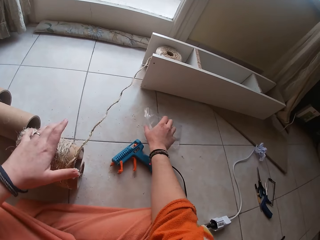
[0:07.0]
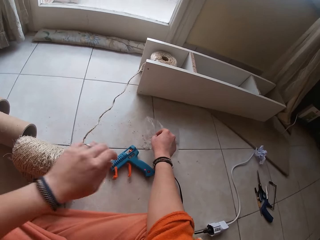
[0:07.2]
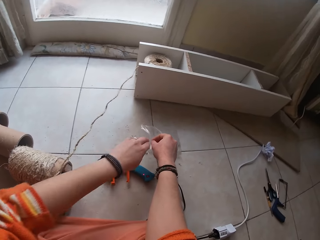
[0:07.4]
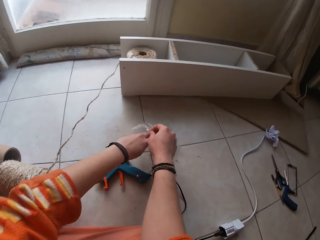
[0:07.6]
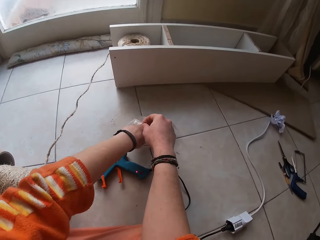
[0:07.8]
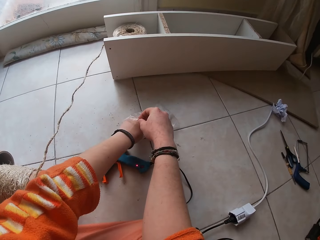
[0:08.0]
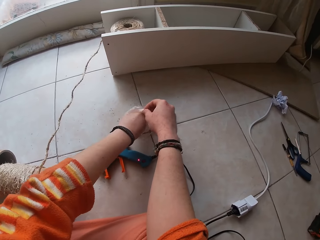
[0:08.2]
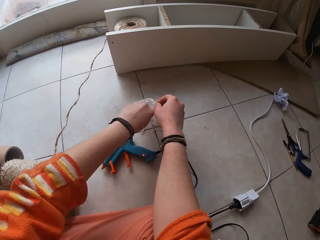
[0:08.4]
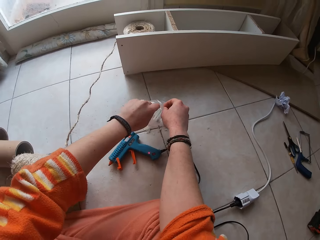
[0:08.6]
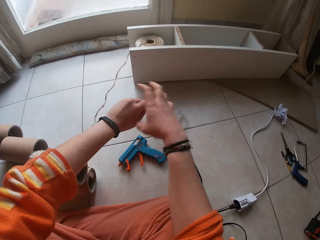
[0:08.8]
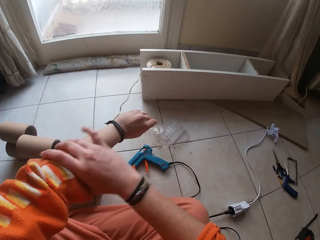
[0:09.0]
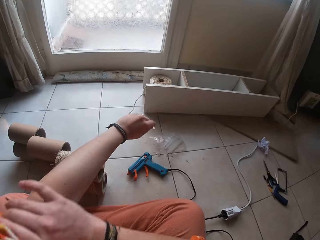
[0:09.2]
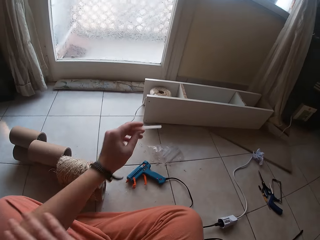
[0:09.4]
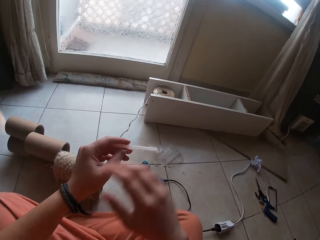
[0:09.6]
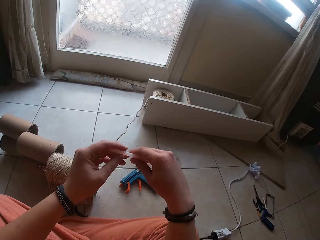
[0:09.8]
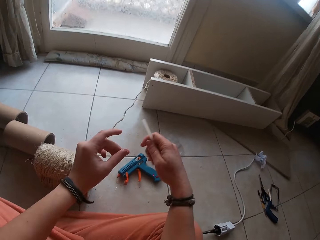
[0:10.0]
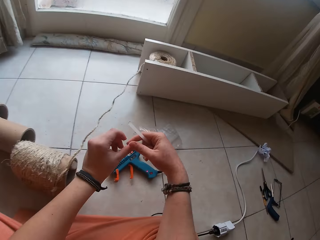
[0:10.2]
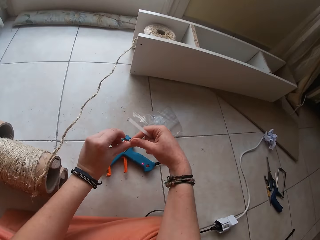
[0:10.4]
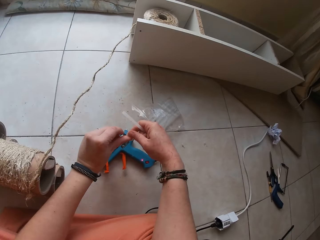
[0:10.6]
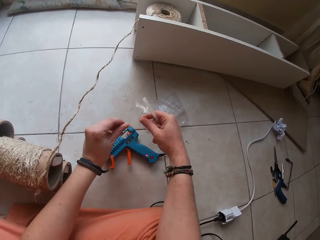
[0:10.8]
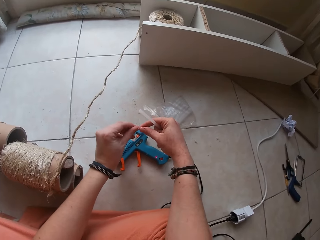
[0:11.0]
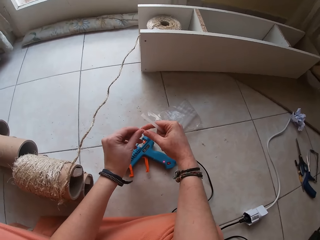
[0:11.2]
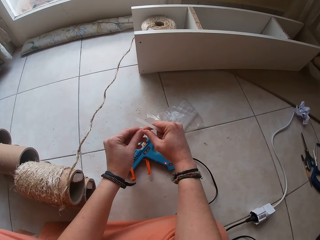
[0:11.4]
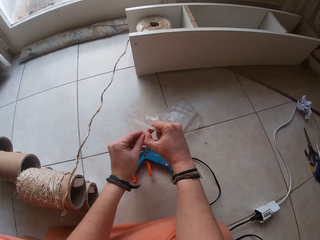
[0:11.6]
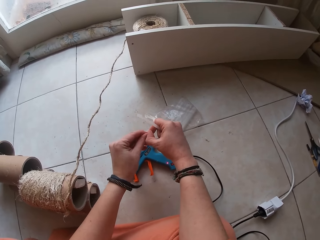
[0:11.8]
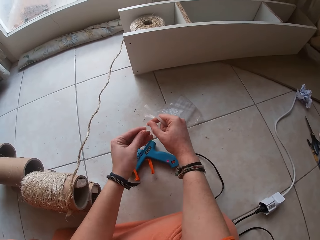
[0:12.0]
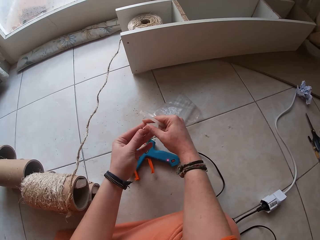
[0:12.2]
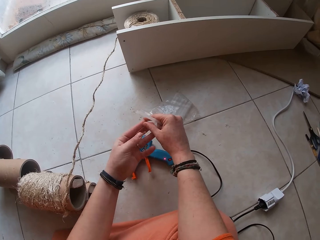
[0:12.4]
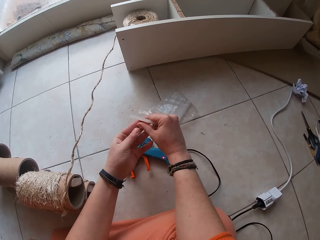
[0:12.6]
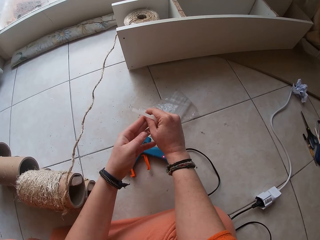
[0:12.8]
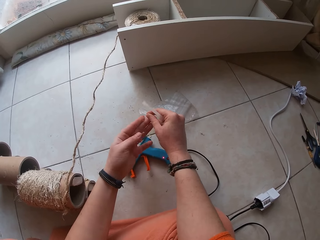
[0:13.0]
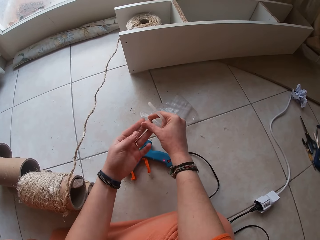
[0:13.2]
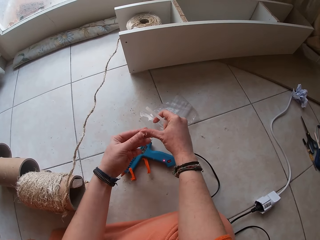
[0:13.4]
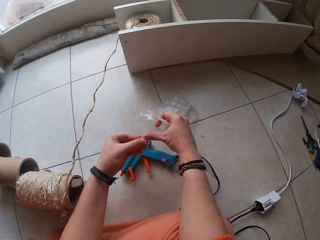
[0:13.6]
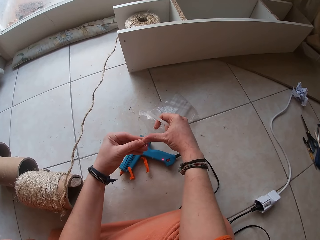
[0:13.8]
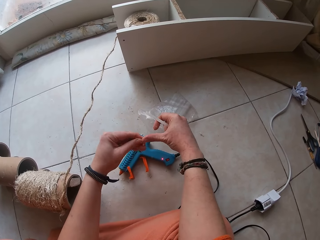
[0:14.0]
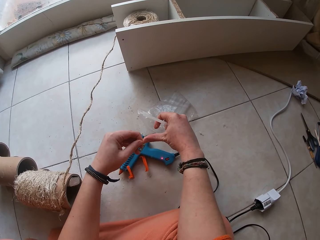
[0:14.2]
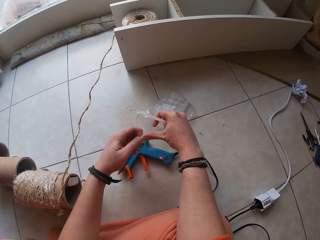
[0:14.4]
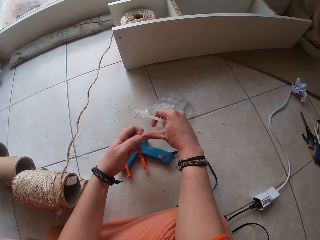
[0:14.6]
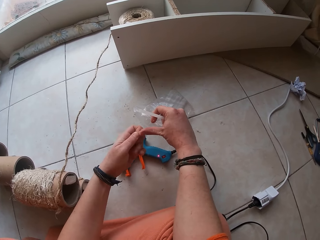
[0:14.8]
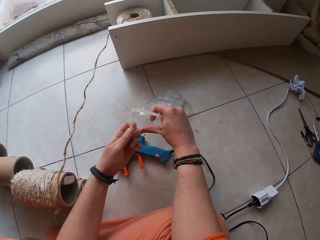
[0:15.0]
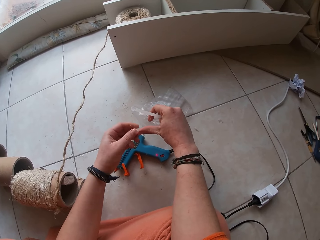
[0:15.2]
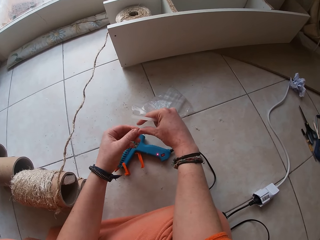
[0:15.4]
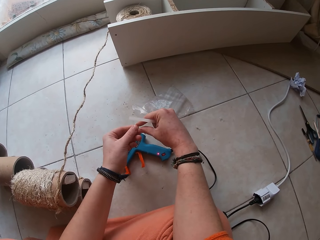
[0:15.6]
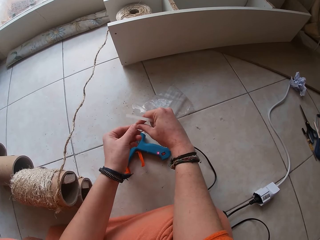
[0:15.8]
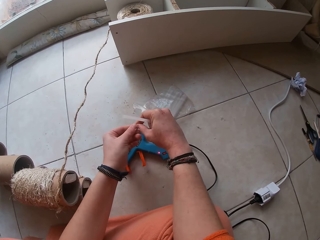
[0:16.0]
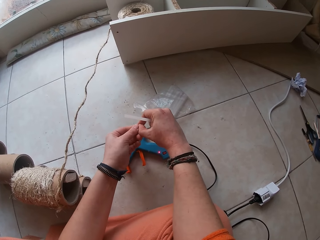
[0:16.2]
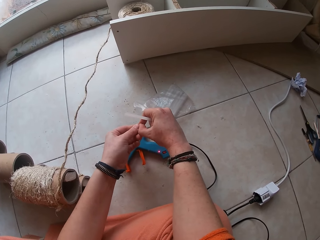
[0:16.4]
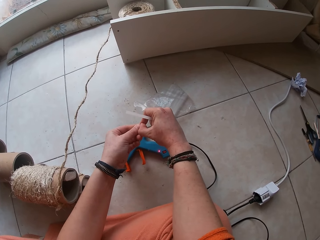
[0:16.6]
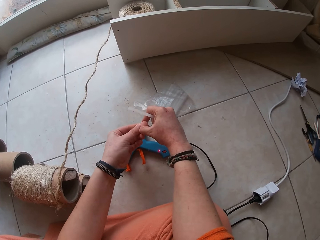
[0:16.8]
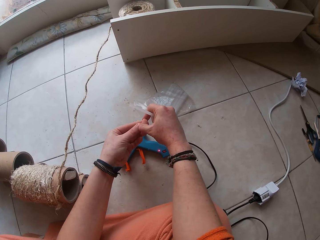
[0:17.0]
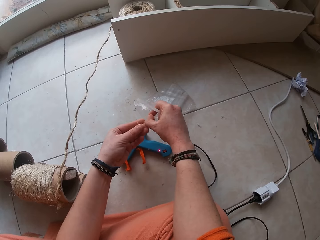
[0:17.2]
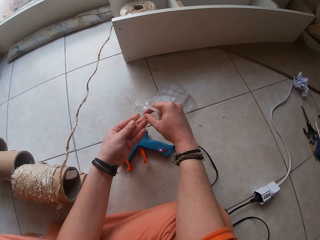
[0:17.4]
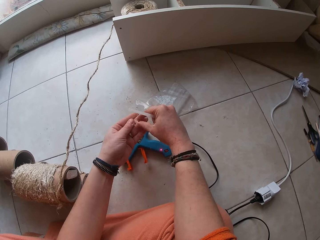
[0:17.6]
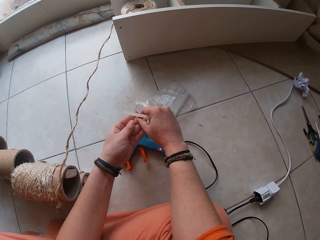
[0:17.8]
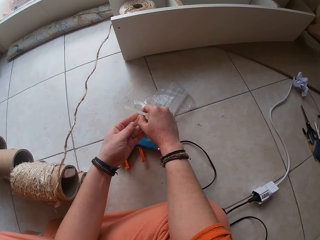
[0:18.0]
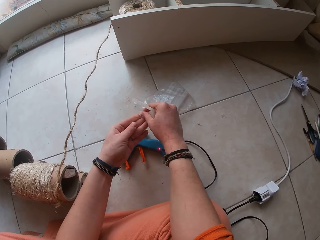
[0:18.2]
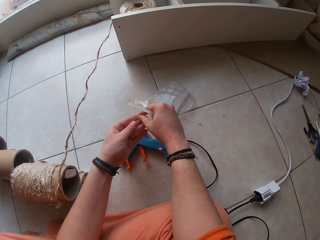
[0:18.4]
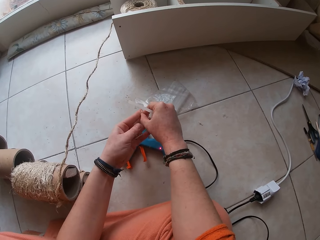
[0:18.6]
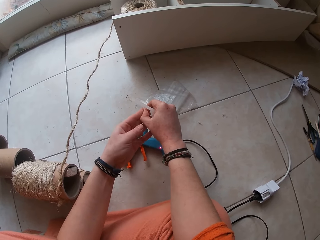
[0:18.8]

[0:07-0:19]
The camera wearer picks up a pack of glue sticks on the floor with her right hand. She moves a paper. She picks up a glue stick from the pack of glue sticks with her right hand. She rolls her sleeve on her left hand with her right hand. She passes the glue stick from her left hand to her right hand. She removes some glue from her left hand with her right hand. She removes some glue from her right hand with her left hand. She removes some glue from her left hand with her right hand.

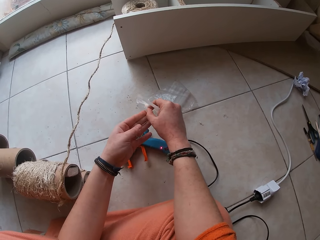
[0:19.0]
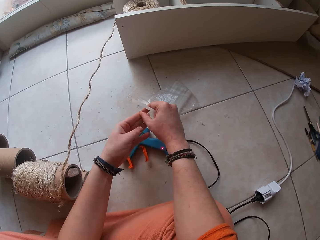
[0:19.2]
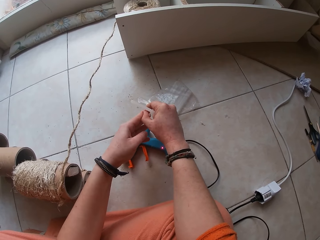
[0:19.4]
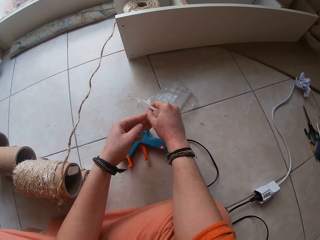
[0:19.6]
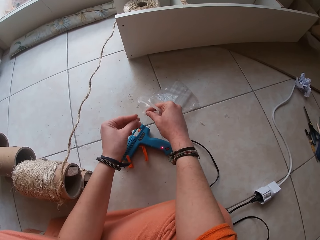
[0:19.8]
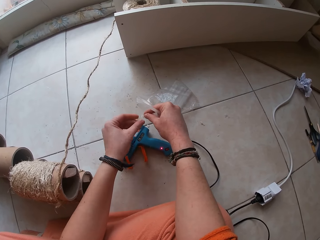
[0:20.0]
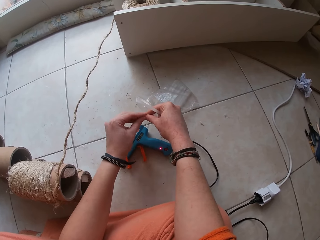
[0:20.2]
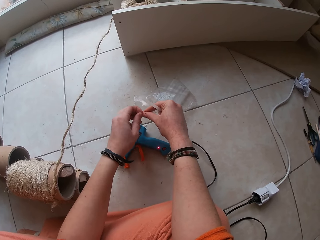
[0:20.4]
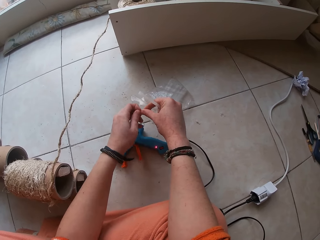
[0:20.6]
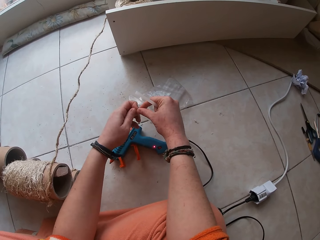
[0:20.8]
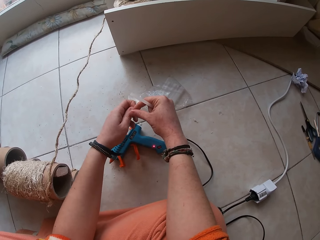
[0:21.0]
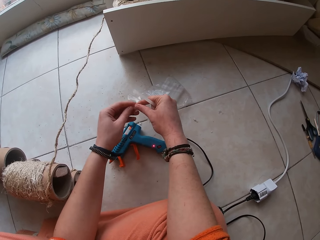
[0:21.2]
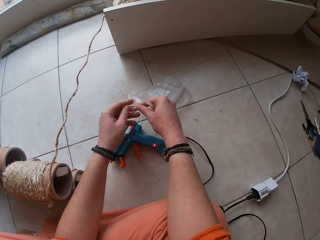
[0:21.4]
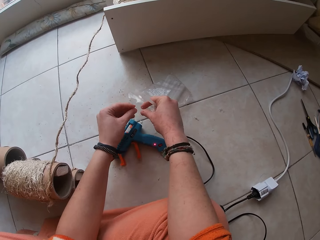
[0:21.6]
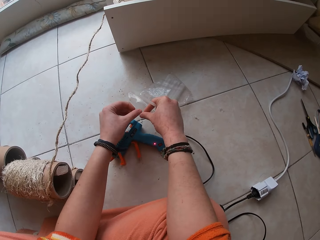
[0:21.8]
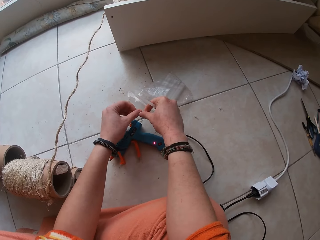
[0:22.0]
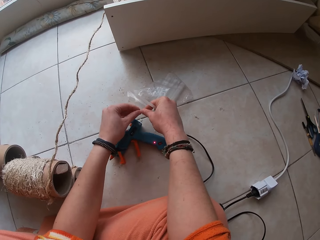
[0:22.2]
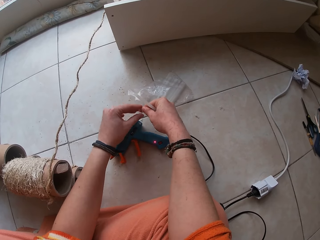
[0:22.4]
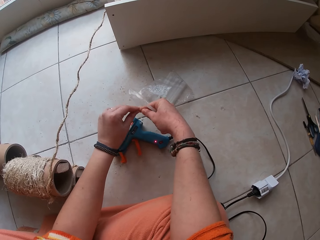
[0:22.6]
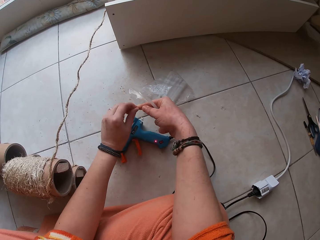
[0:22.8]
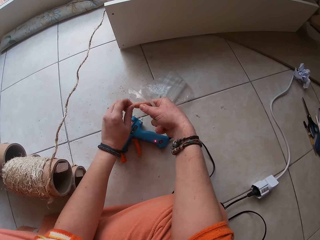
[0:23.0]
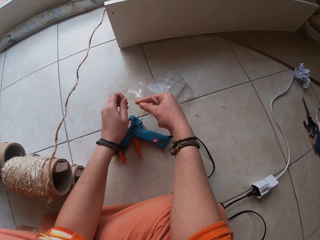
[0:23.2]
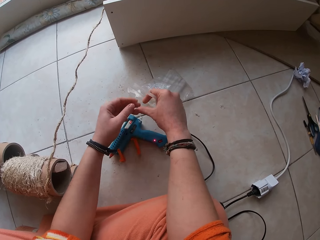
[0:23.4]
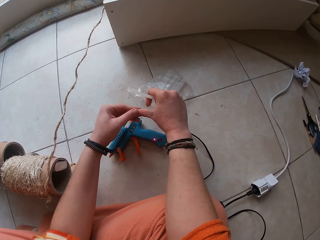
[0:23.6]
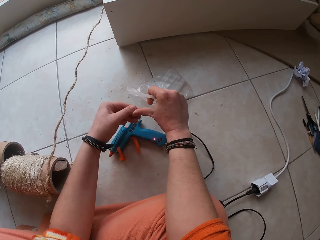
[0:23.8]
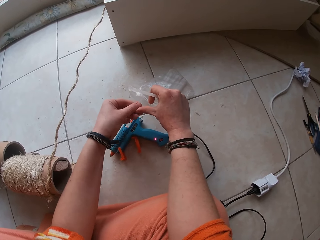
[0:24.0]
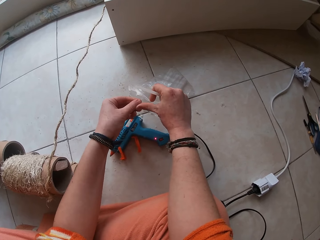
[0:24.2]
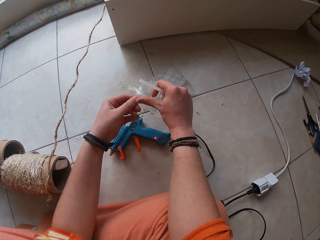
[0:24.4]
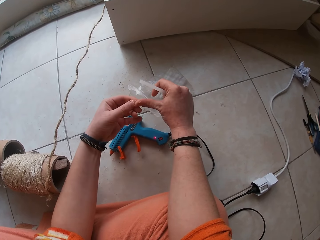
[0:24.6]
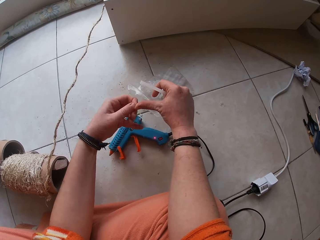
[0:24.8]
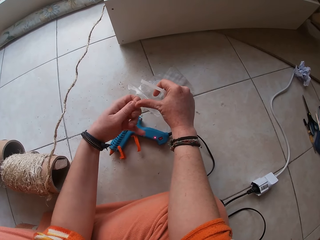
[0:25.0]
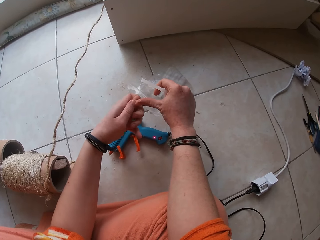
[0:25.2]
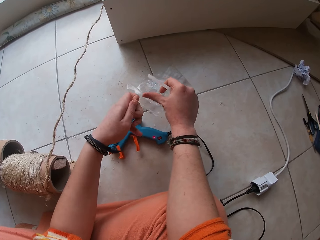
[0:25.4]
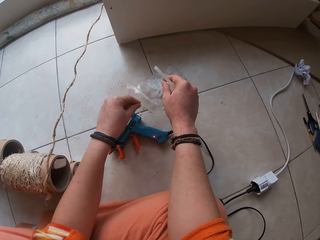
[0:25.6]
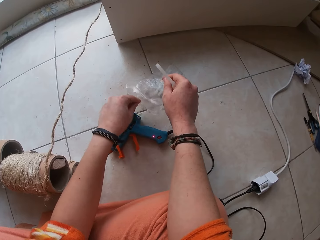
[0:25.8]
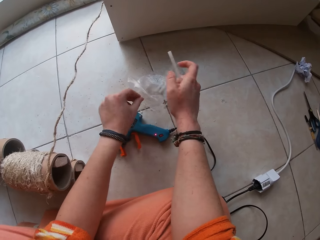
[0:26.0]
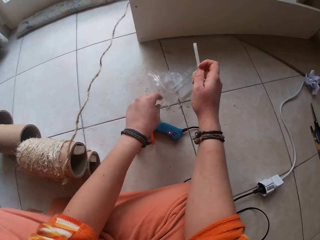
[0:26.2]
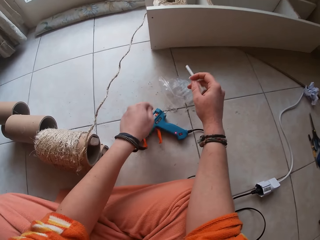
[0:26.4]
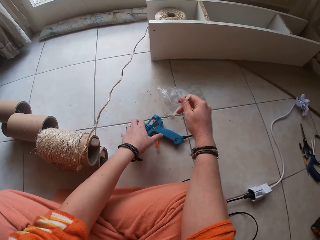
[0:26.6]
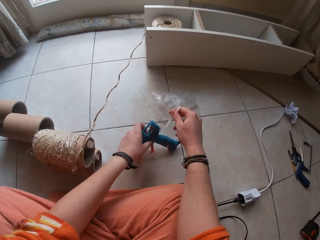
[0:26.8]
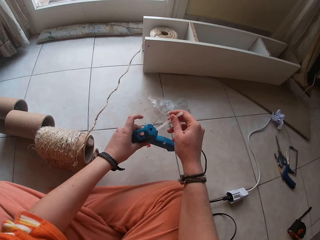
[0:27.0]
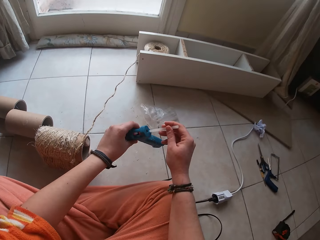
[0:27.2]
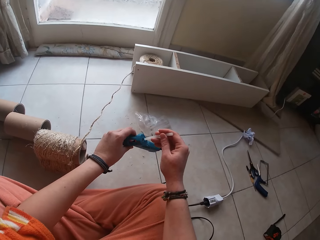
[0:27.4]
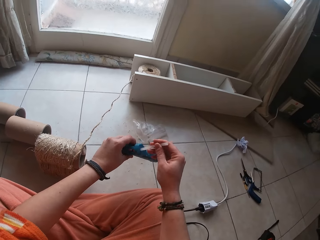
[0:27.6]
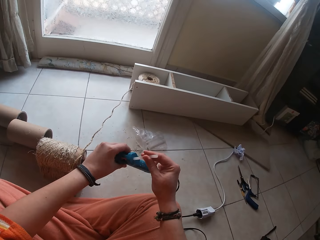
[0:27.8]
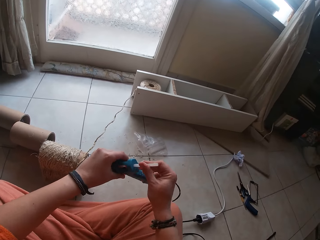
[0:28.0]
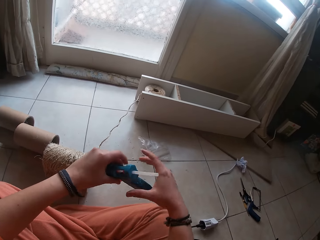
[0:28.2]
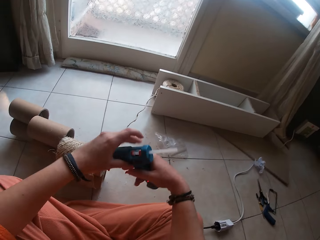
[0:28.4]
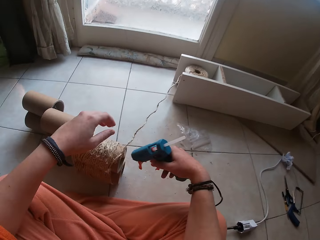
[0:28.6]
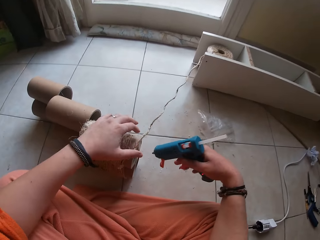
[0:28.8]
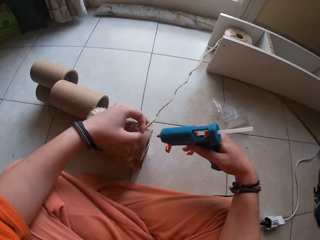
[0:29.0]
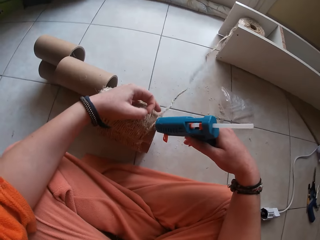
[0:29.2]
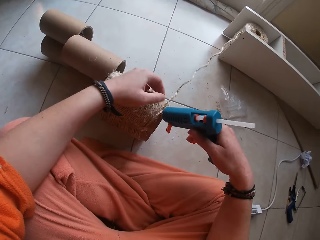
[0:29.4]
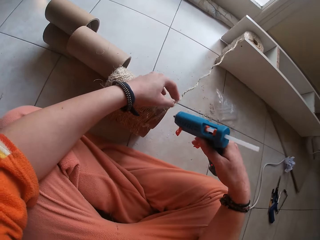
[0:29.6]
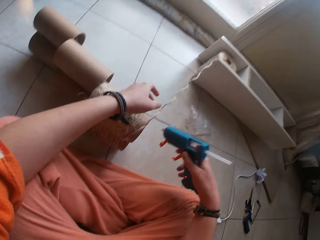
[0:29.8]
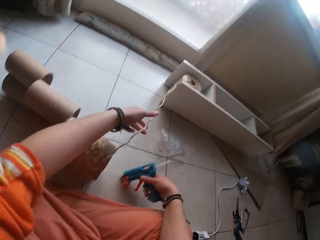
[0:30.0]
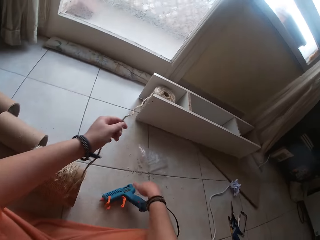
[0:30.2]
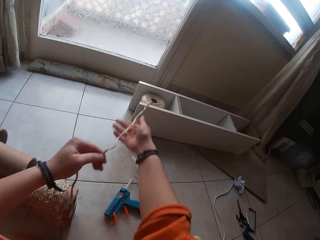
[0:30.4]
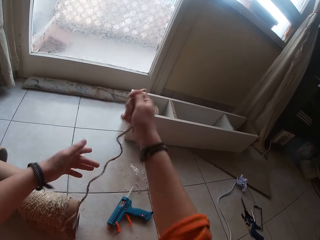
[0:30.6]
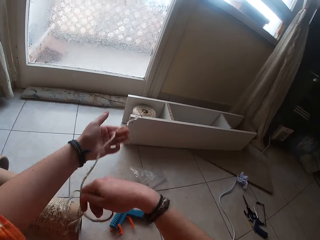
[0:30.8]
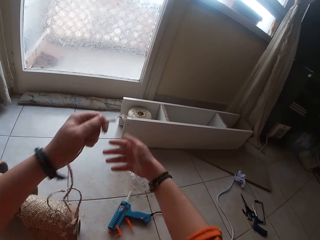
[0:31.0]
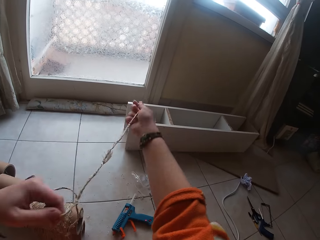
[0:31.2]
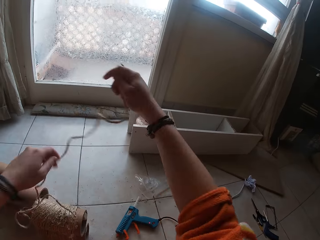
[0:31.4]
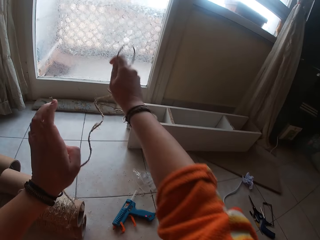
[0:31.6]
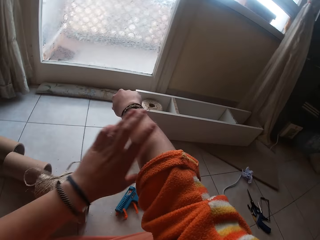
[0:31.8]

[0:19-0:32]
The camera wearer removes some glue from her right hand with her left hand. She touches the pack of glue sticks on the floor with her left hand. She picks up the glue gun from the floor with her left hand. She inserts the glue stick in her right hand into the glue gun in her left hand. She passes the glue gun from her left hand to her right hand. She picks up the twine from the cardboard tube on the floor with her left hand. She holds the cardboard tube on the floor with her left hand. She holds the sisal string. She places the glue gun in her right hand on the floor. She pulls on the twine with both hands.
